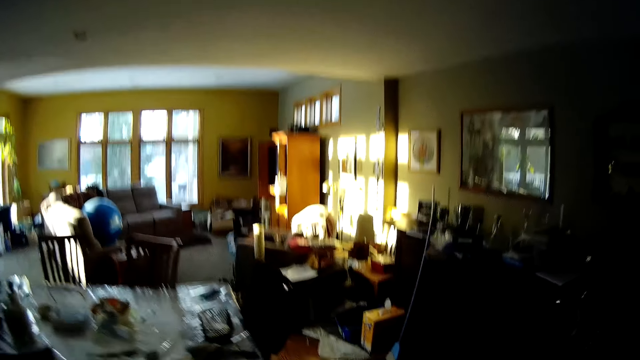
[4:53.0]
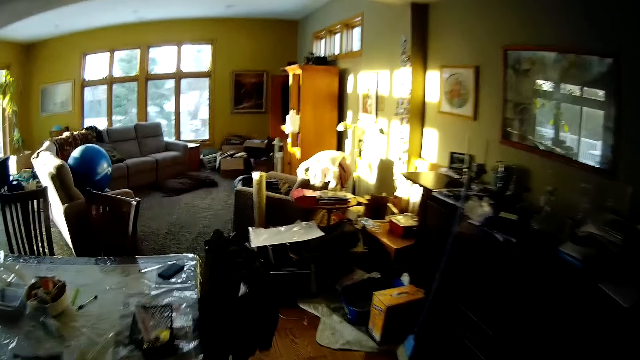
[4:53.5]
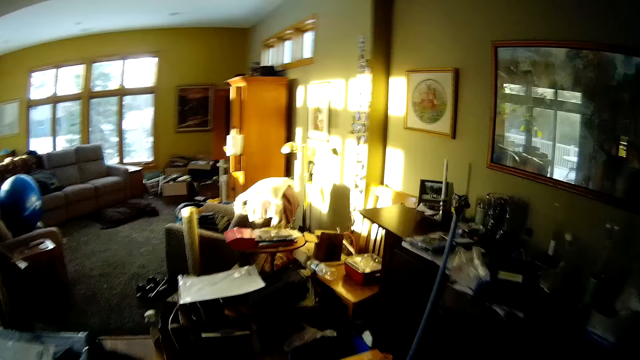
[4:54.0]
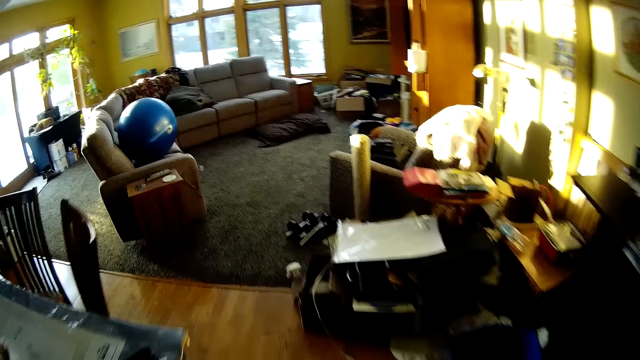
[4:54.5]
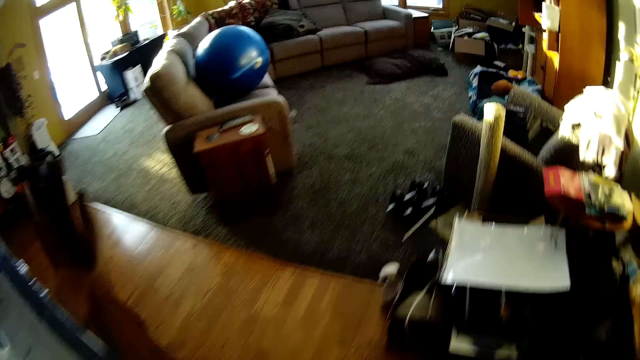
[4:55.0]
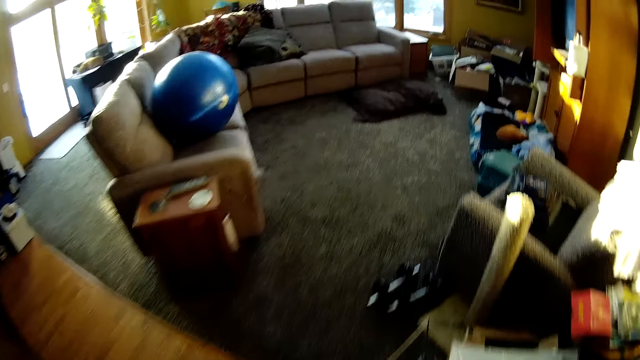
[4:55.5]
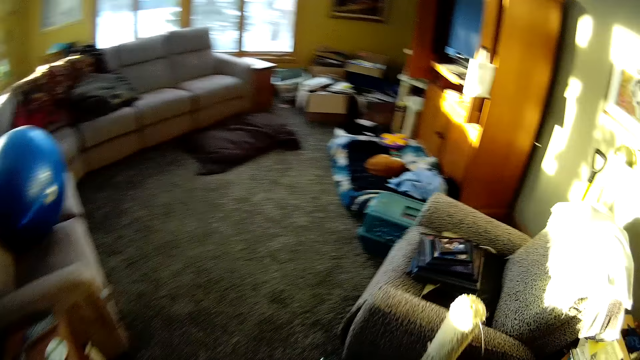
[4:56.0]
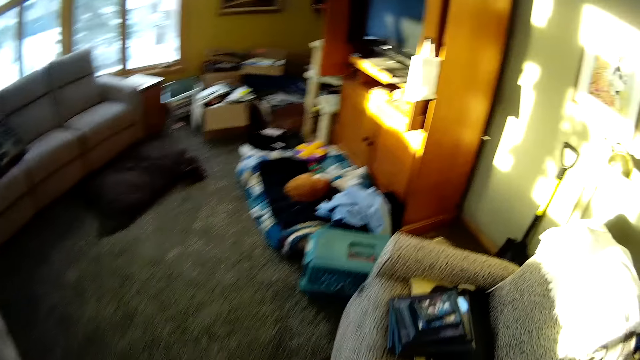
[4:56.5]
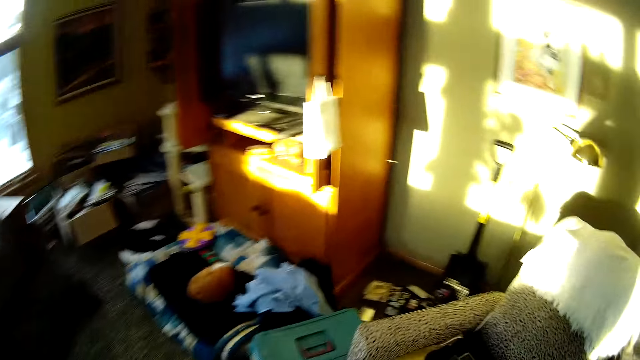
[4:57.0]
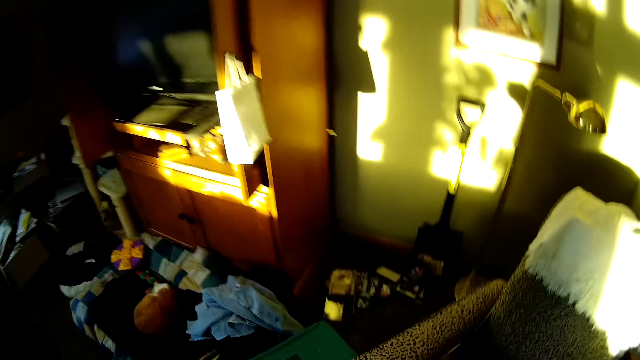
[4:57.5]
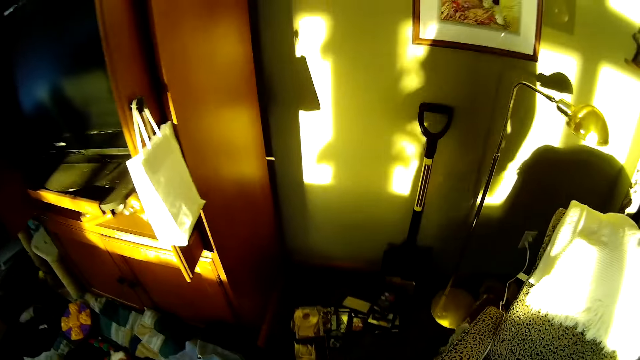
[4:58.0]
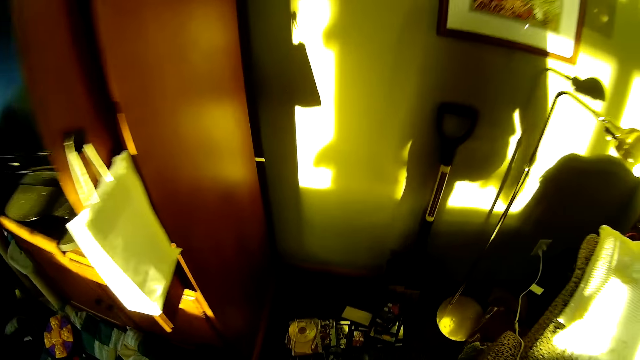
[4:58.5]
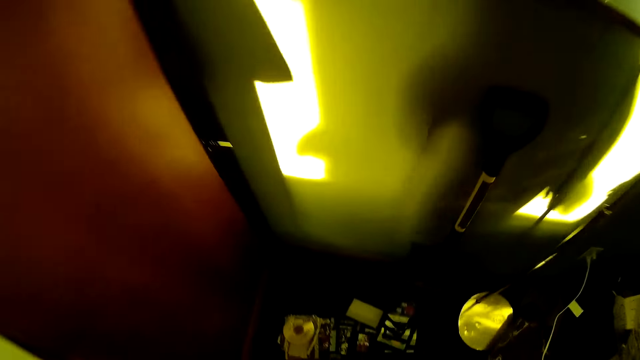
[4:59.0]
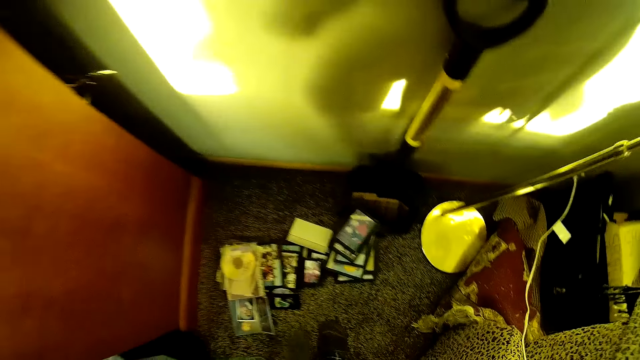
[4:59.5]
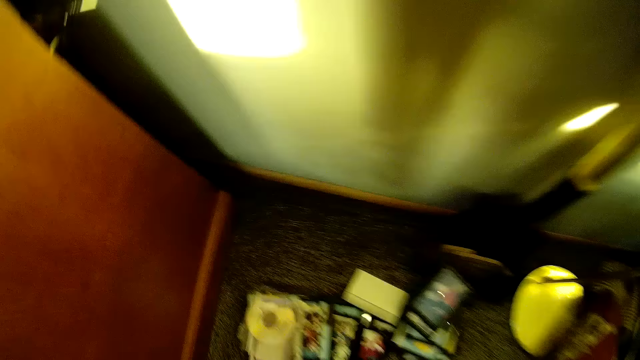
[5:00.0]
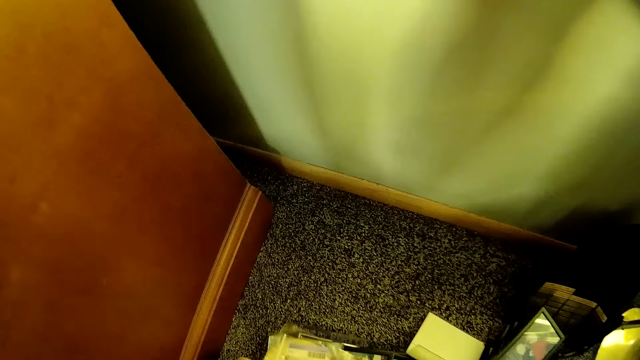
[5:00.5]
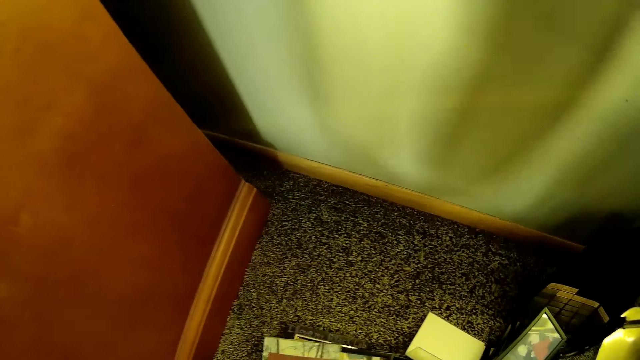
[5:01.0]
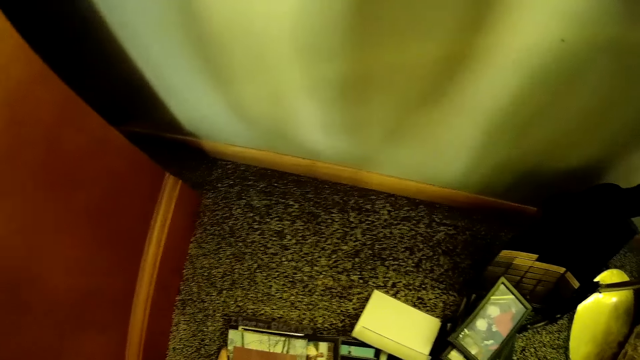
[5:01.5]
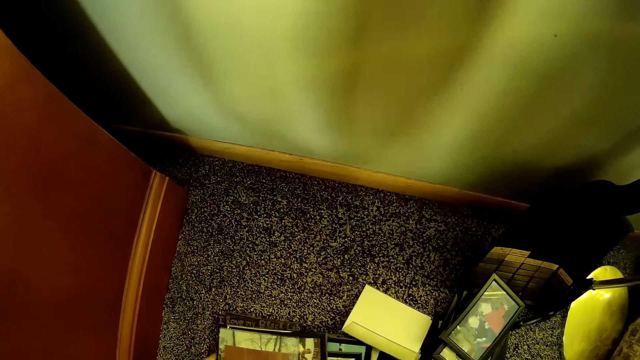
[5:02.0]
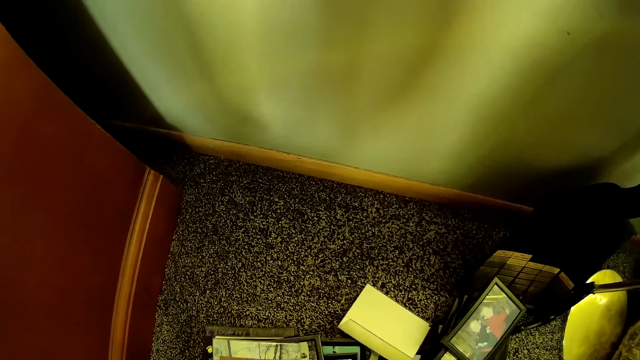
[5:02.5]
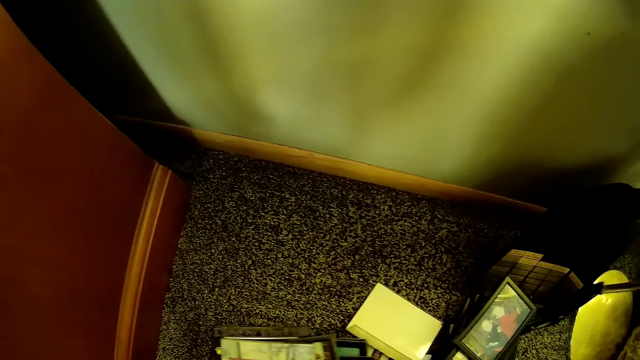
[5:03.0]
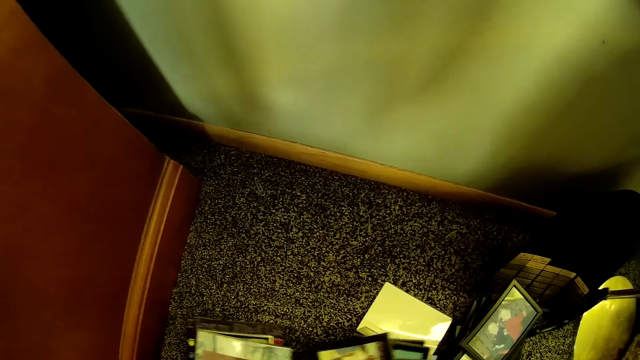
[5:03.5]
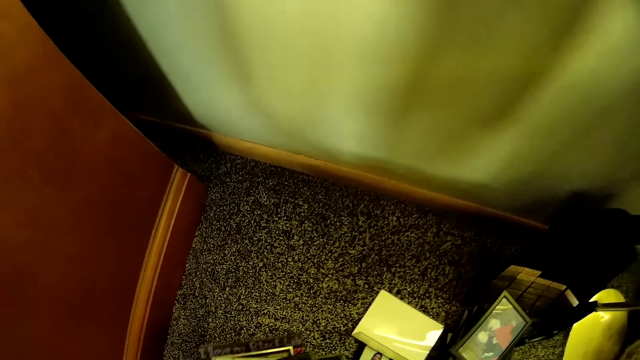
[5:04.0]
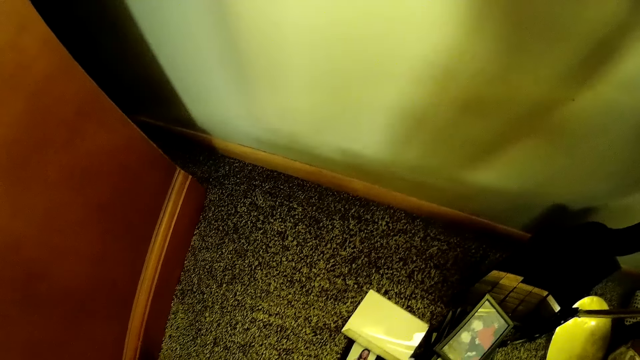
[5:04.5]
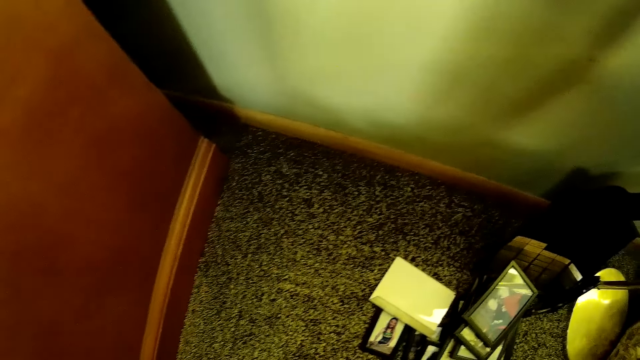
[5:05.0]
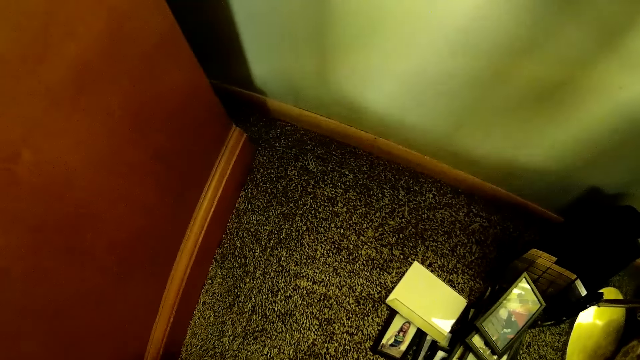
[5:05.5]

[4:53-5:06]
The camera wearer picks up some picture frames on the floor.

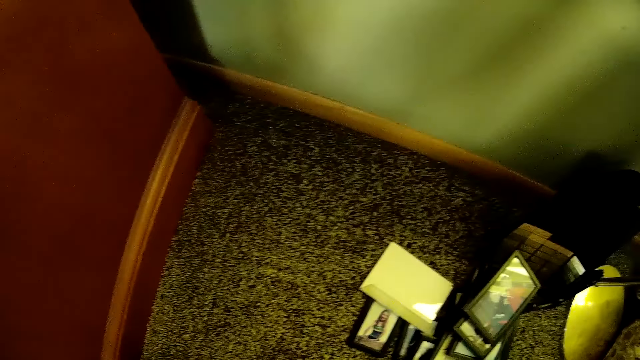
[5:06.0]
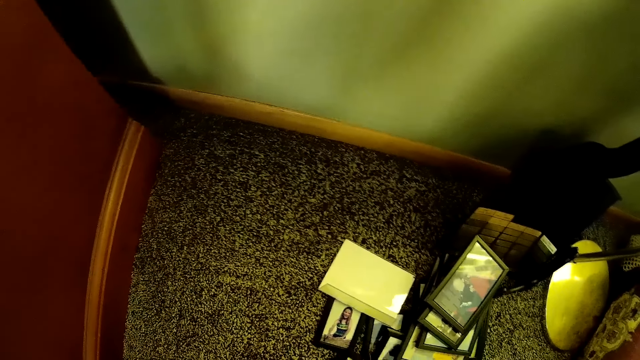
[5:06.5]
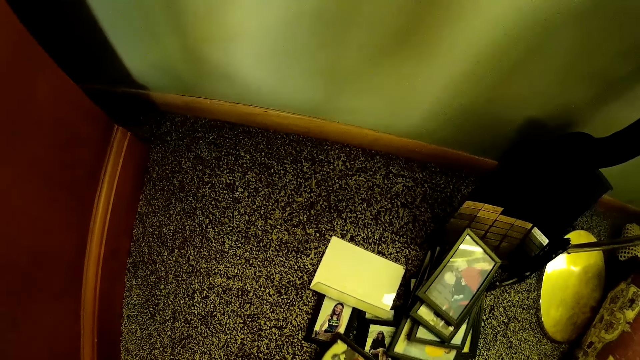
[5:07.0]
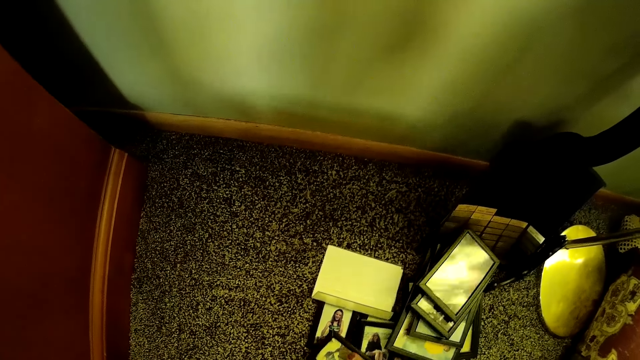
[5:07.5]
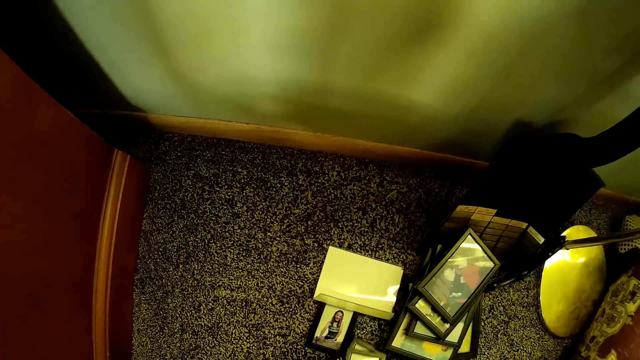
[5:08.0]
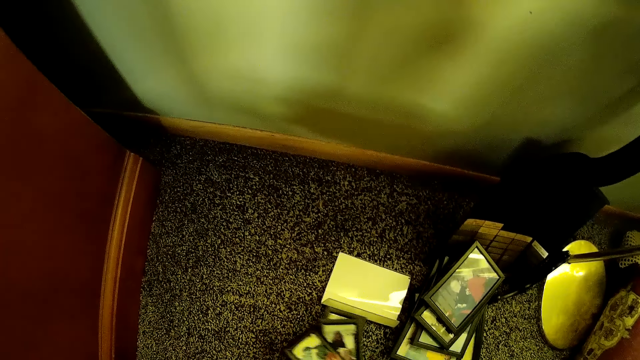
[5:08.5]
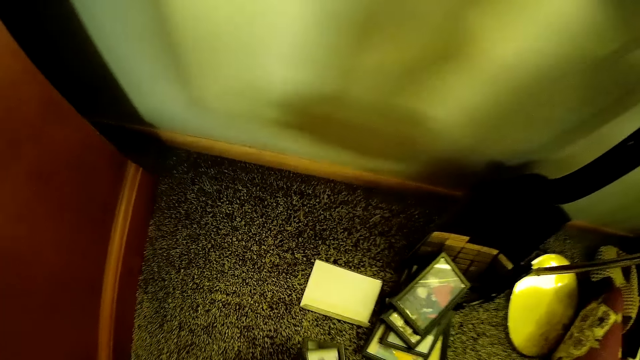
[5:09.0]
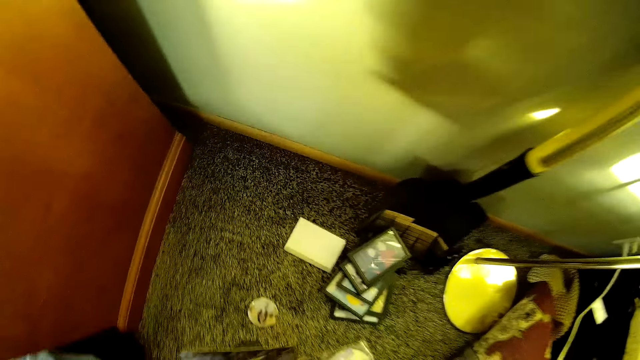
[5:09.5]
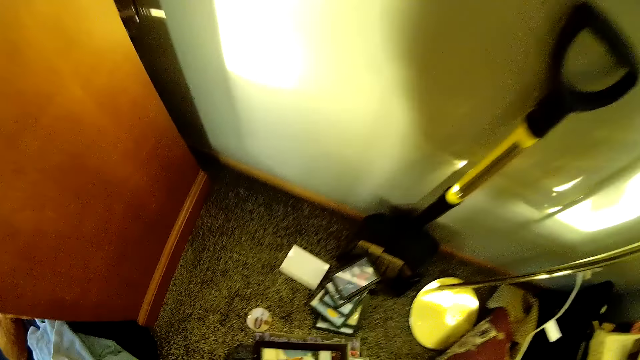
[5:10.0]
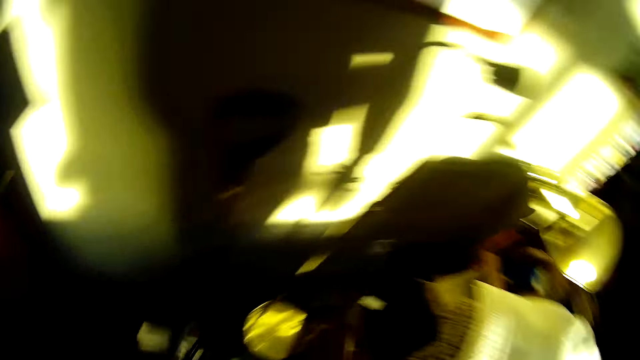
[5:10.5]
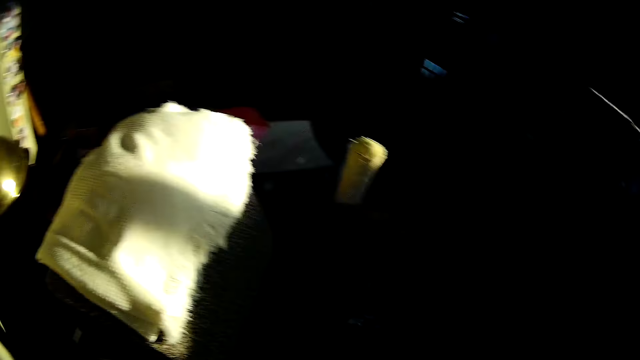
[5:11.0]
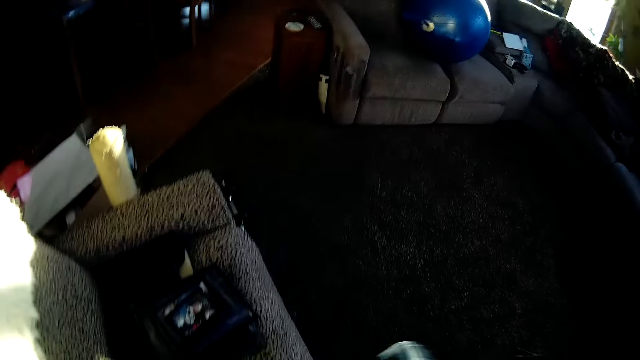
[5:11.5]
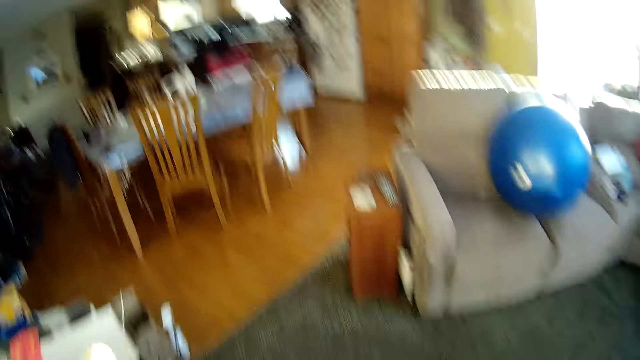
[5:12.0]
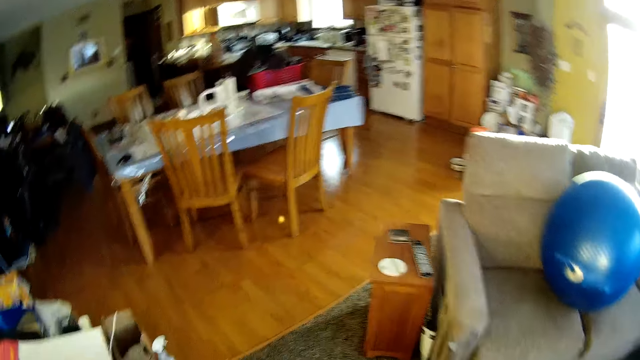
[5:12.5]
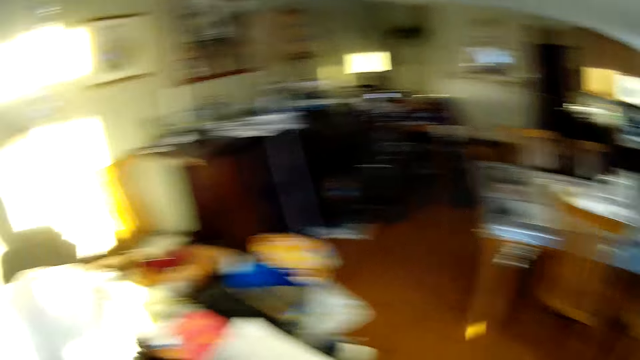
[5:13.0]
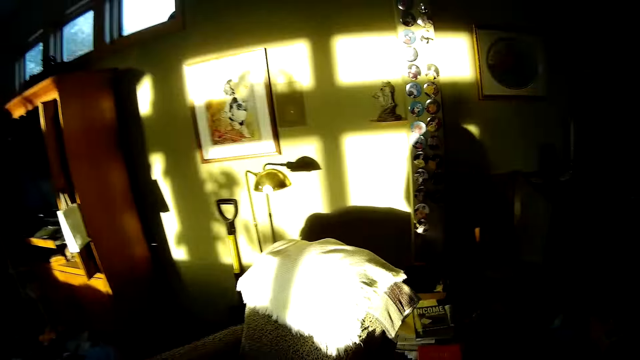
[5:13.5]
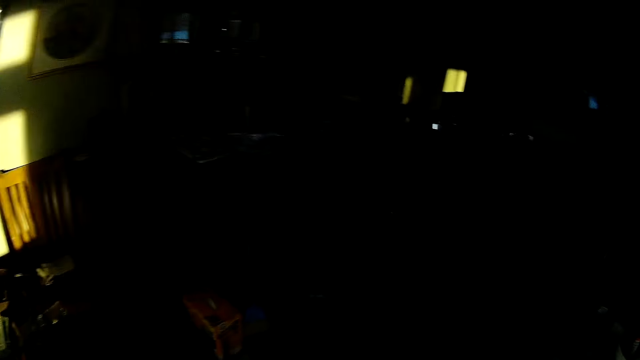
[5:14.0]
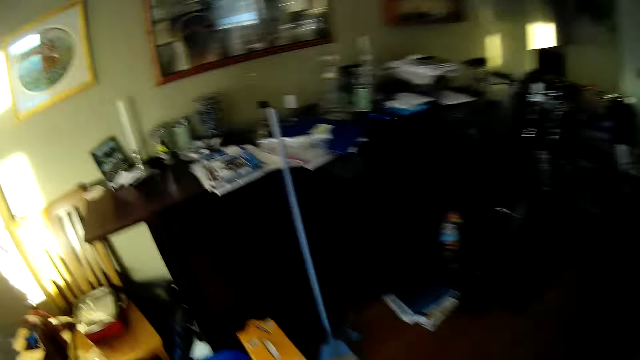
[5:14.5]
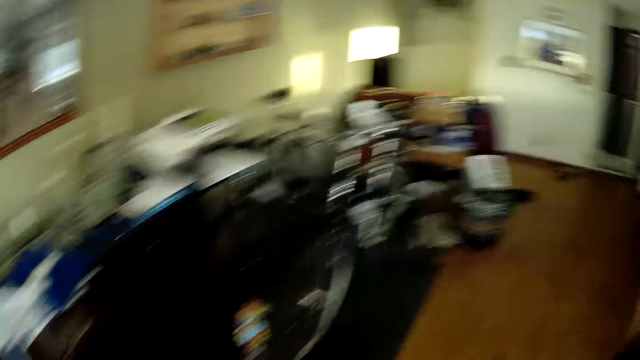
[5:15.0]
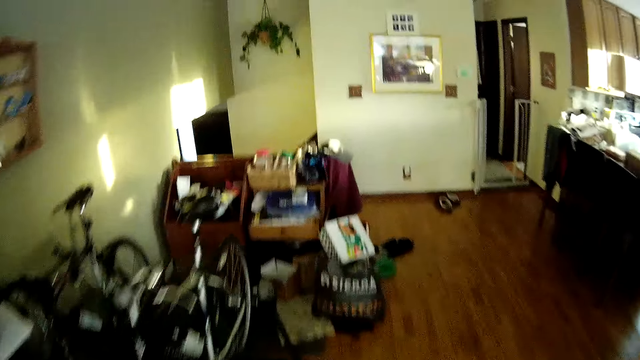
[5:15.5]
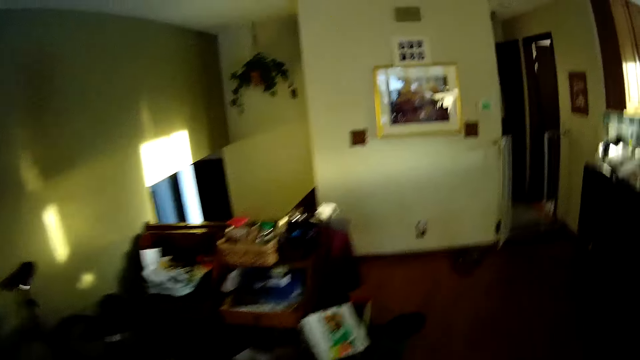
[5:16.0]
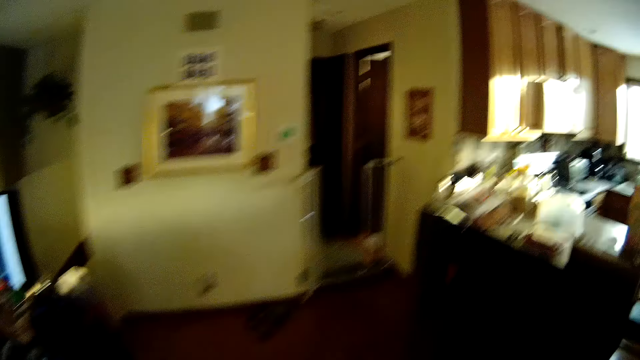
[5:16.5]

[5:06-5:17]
The camera wearer walks into the study.
